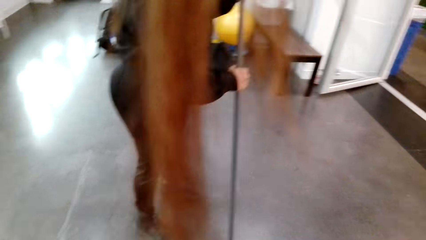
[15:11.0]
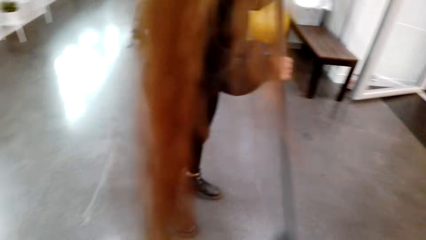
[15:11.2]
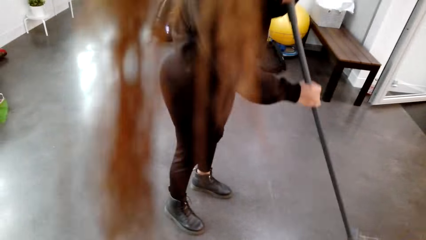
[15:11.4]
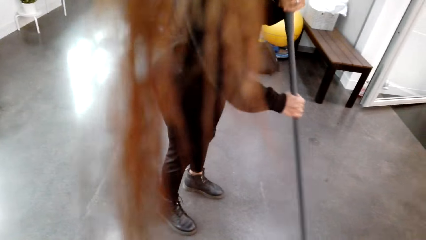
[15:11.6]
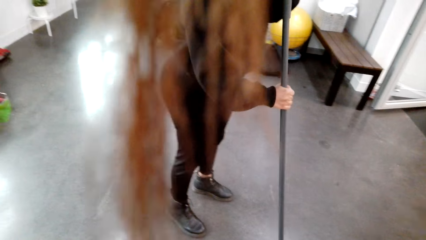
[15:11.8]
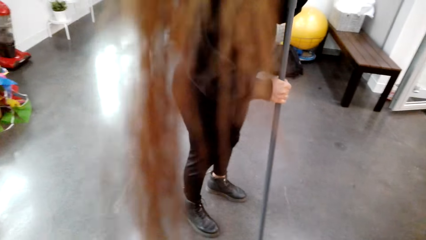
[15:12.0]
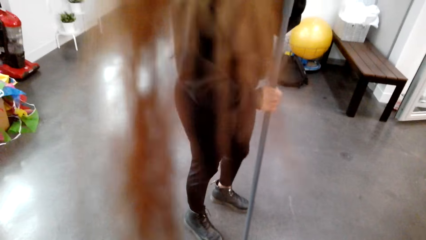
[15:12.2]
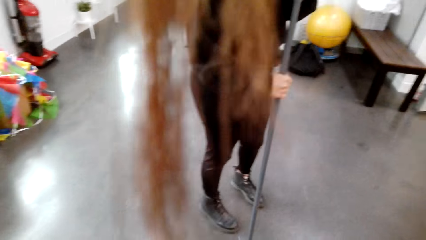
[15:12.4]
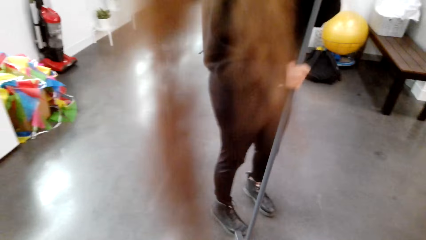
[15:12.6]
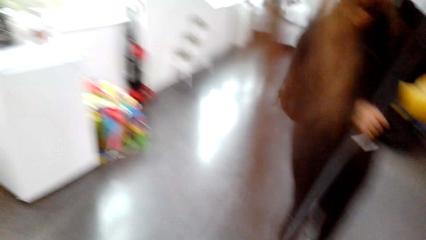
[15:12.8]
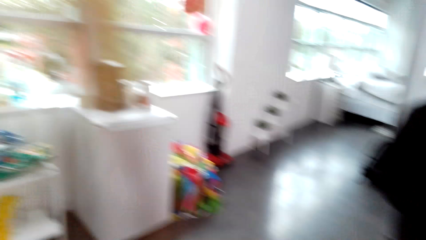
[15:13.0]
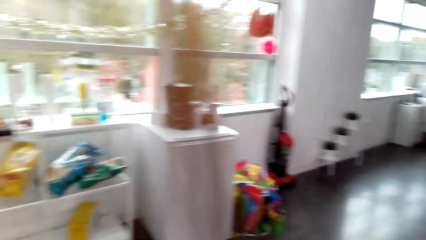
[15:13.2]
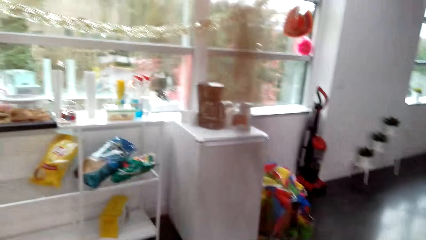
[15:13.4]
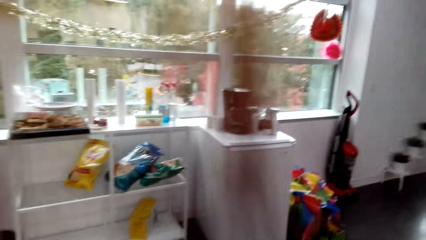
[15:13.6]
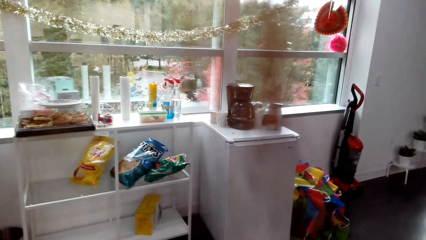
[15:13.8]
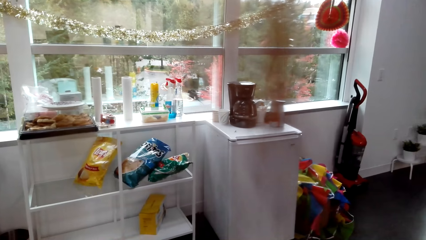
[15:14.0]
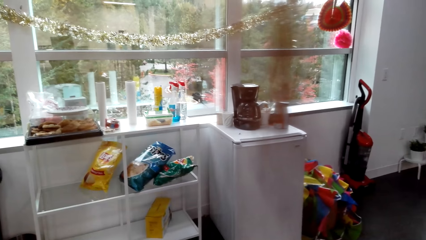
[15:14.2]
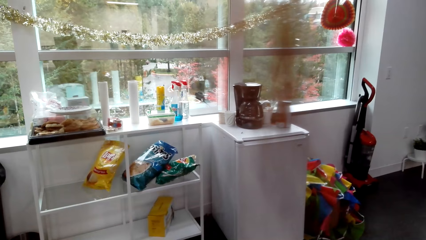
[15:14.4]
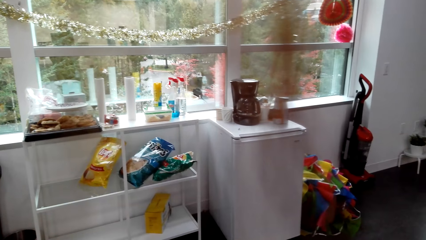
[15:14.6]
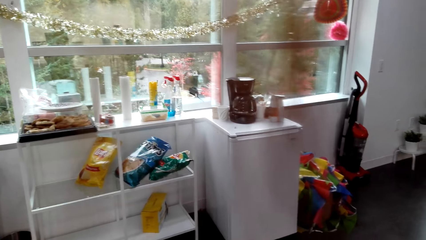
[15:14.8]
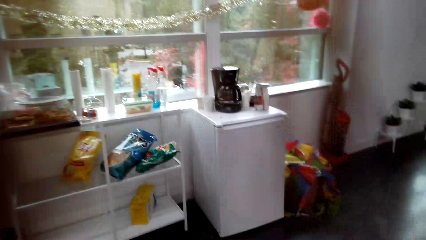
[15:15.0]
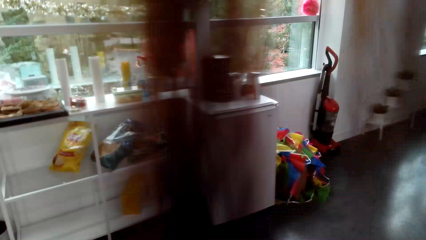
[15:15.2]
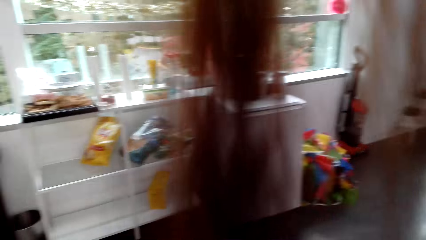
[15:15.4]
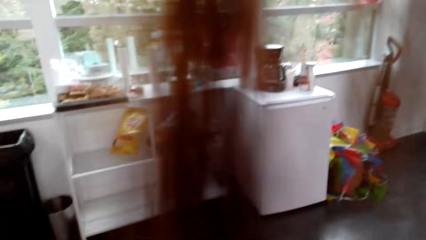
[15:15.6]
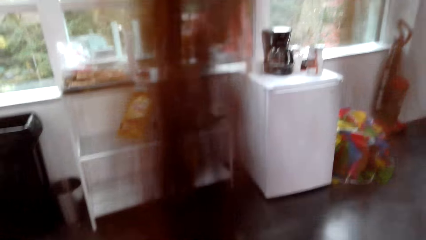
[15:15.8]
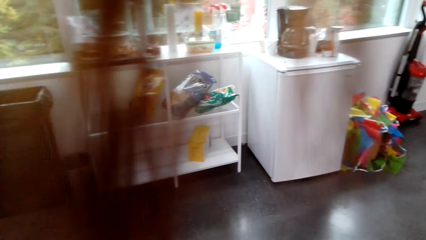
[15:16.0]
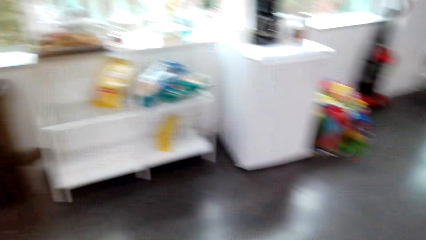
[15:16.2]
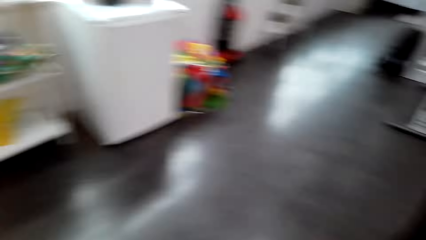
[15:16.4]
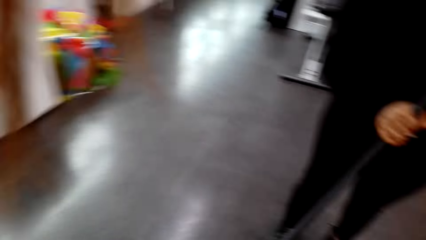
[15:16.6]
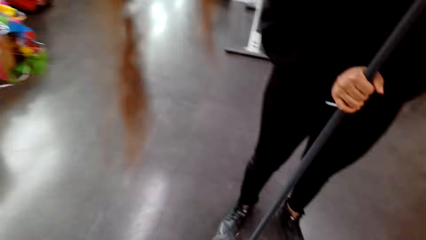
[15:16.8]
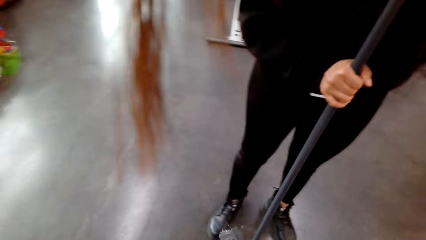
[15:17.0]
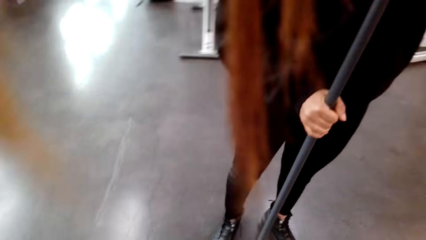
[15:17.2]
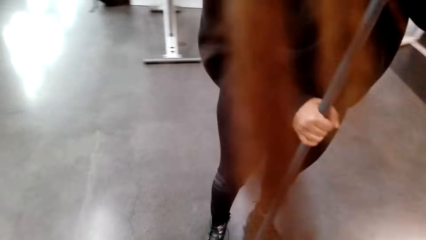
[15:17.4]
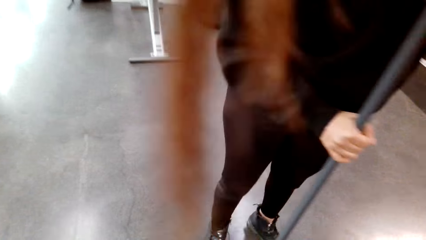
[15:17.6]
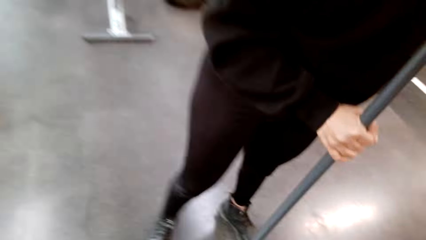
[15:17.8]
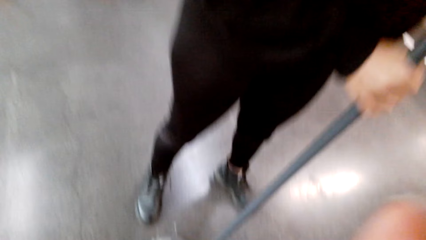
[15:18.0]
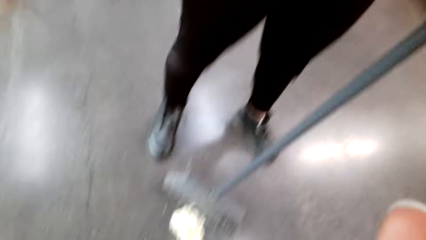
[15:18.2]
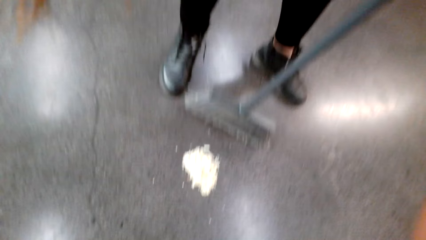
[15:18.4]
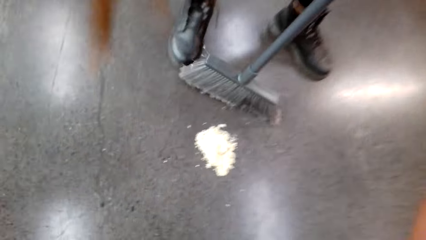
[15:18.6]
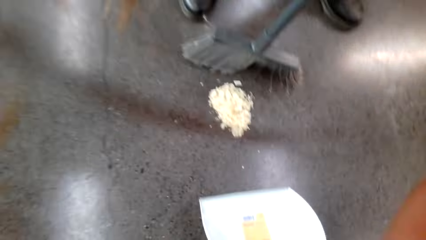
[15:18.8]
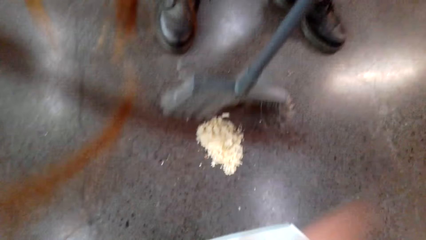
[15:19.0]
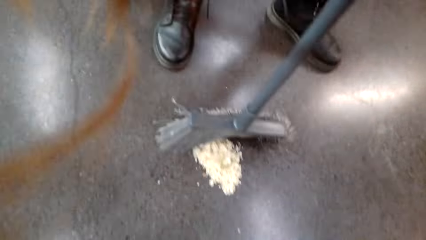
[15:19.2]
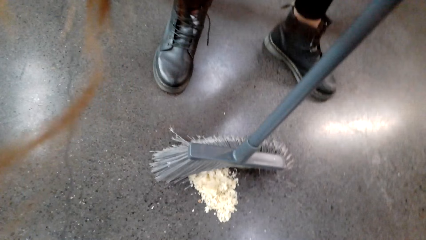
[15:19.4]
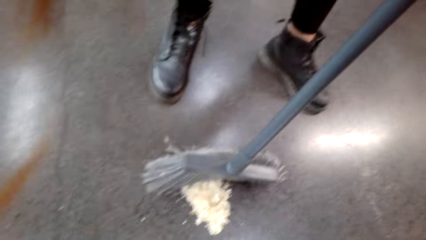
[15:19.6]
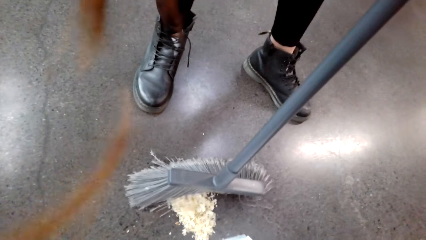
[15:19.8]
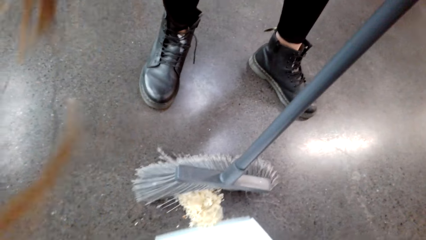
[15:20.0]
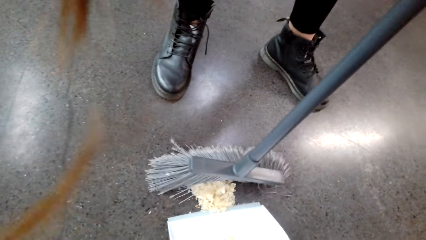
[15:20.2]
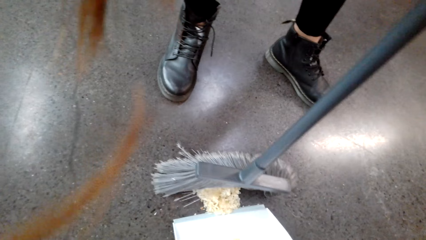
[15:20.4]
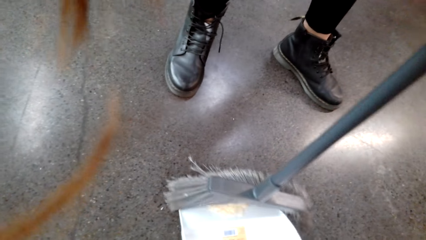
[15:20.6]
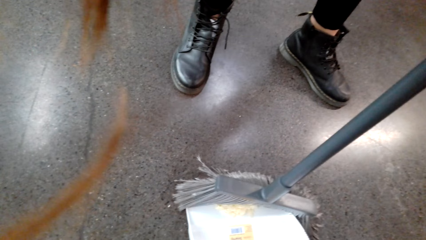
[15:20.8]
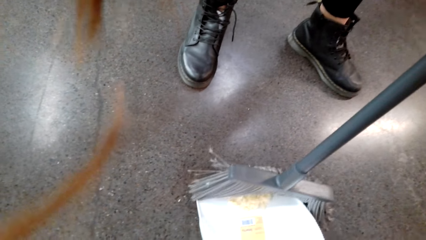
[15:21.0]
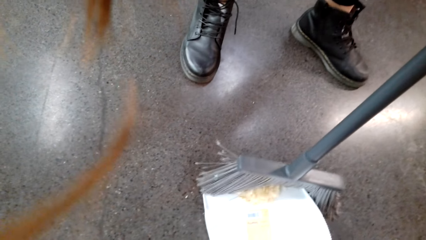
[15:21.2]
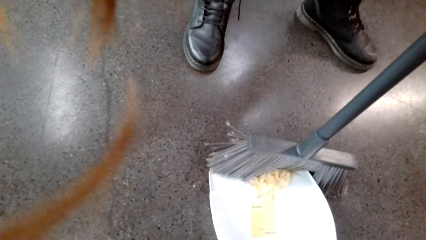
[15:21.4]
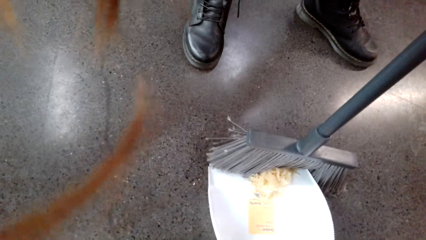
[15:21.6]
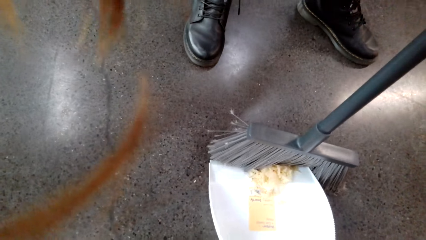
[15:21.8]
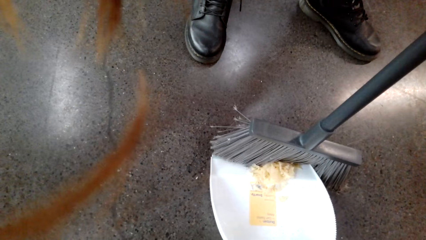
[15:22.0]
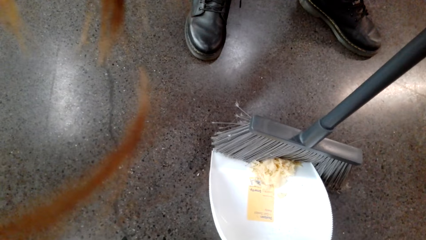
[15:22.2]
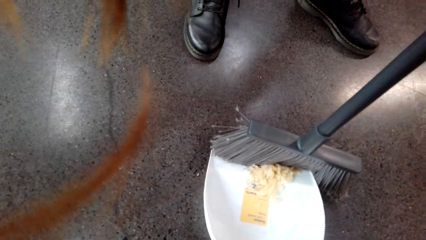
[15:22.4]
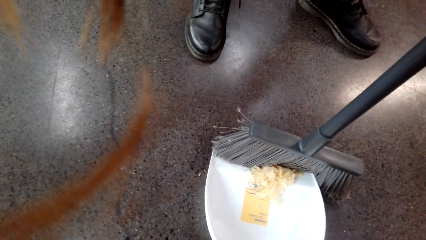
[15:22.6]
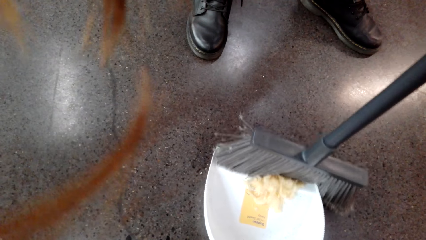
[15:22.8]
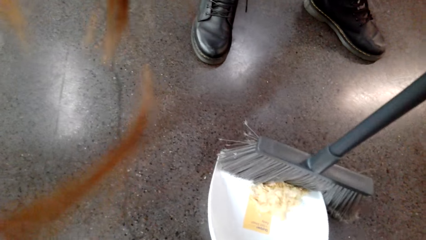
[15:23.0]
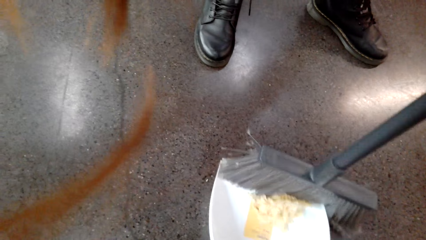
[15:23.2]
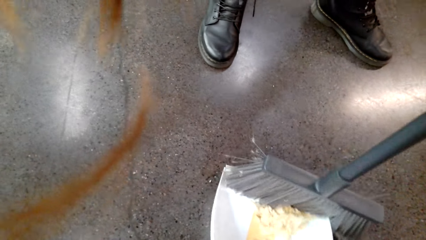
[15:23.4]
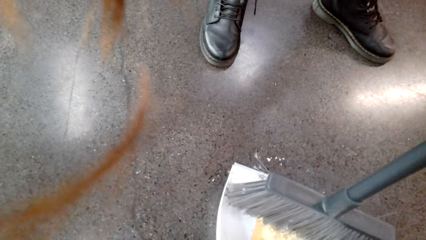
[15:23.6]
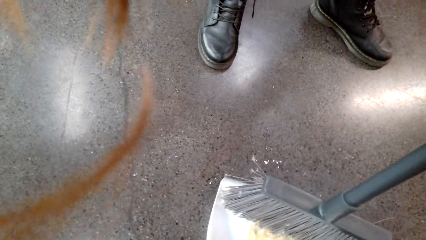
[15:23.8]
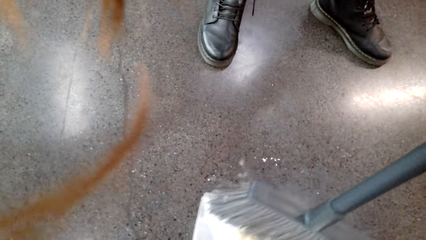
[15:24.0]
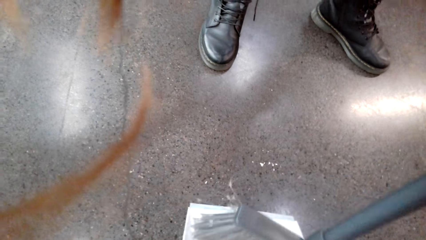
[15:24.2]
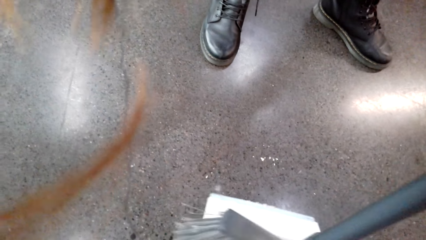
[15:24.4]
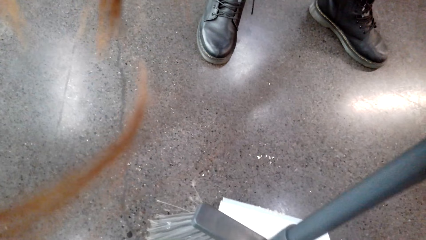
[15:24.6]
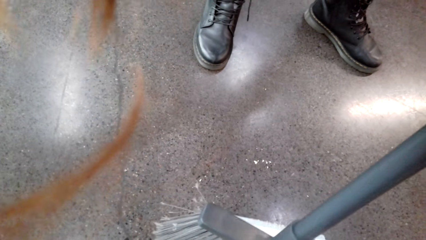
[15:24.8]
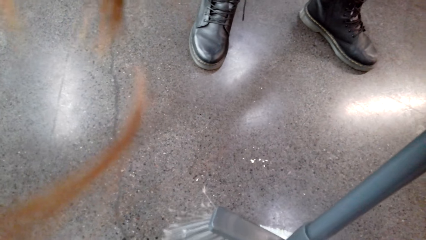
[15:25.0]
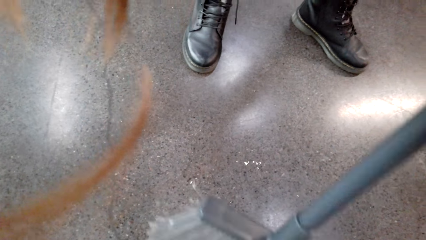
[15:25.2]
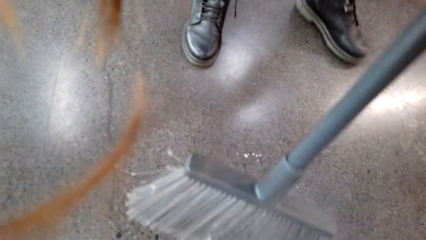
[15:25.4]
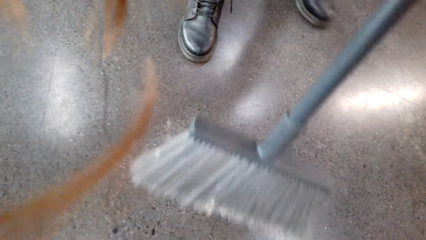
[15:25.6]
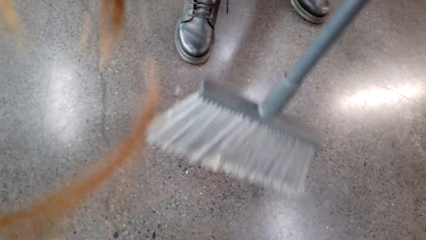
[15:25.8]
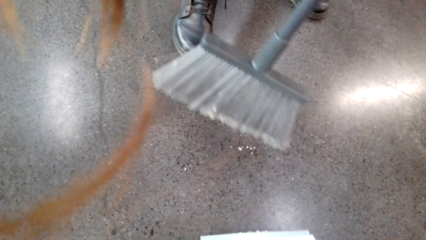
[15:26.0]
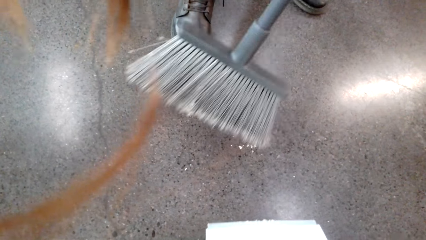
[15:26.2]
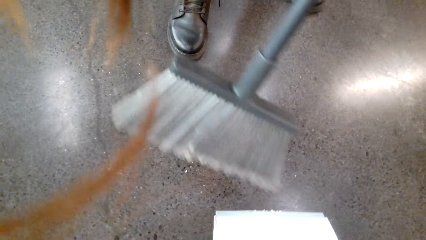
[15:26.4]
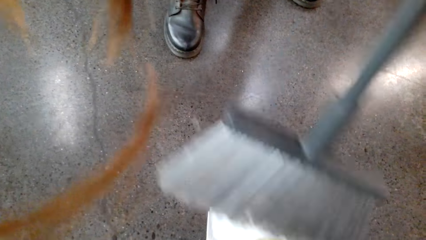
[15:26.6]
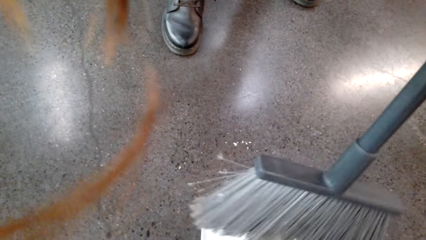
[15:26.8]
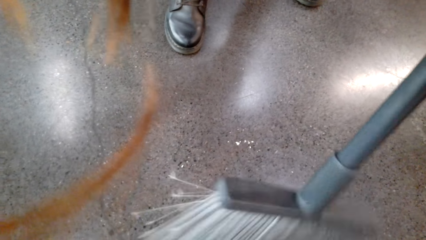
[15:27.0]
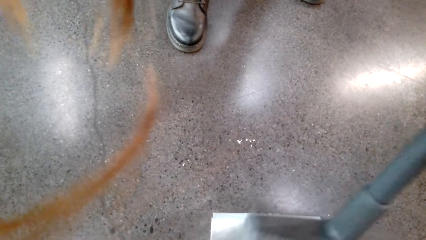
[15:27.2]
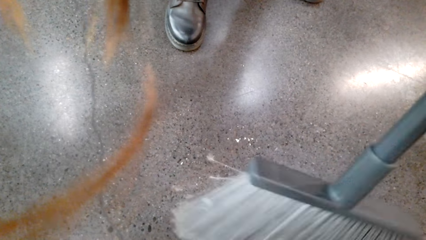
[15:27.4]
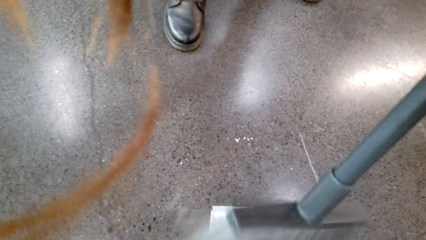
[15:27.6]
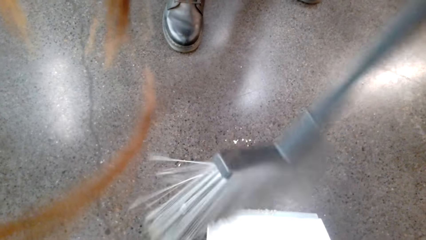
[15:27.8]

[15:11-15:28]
The camera wearer looks around a room. A woman pushes the dust on a dustpan with a broom. The camera wearer assembles trash on the dustpan. The woman shakes the broom.
